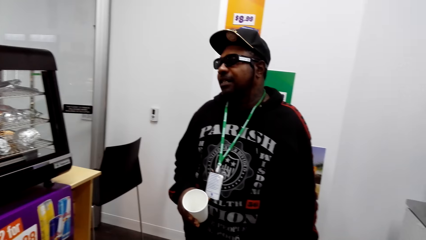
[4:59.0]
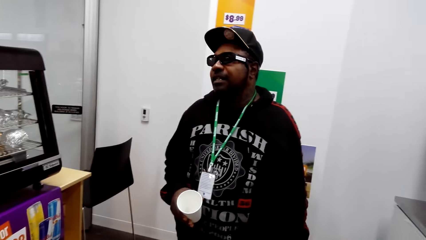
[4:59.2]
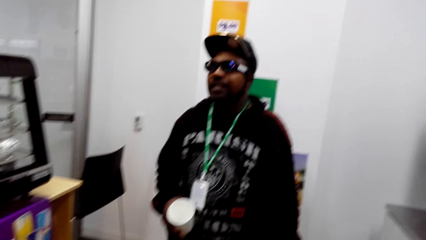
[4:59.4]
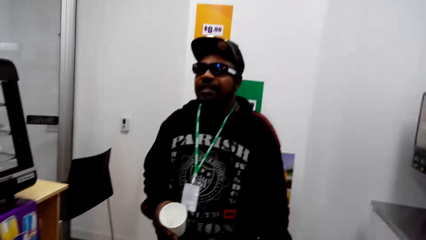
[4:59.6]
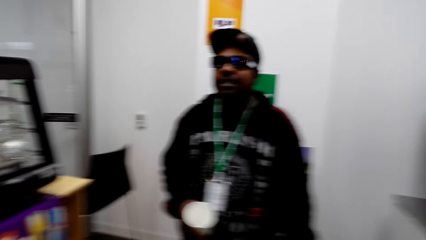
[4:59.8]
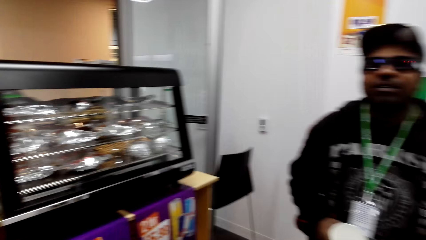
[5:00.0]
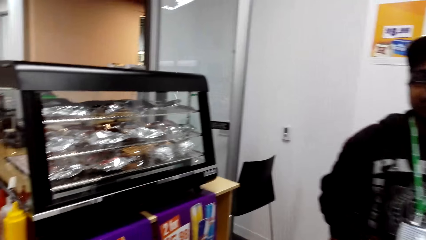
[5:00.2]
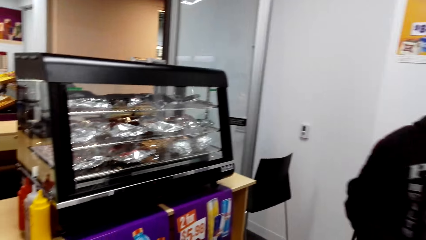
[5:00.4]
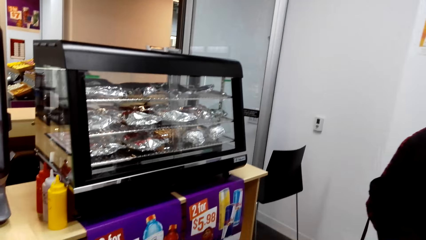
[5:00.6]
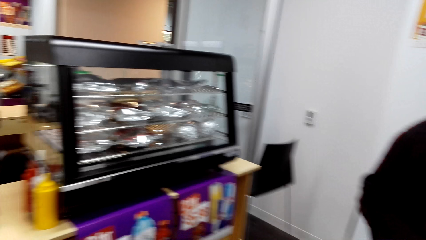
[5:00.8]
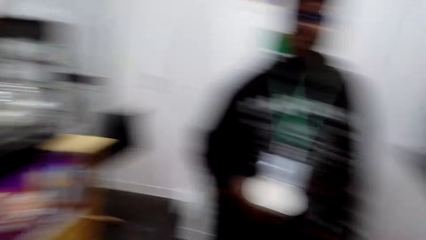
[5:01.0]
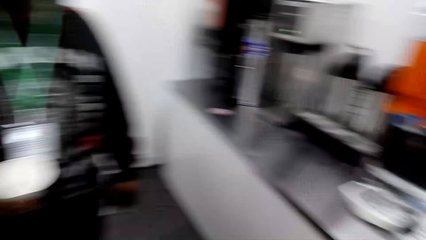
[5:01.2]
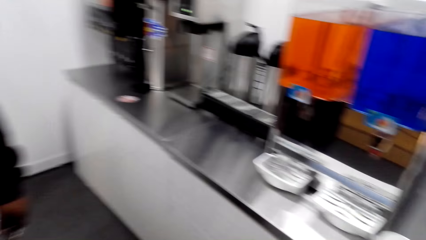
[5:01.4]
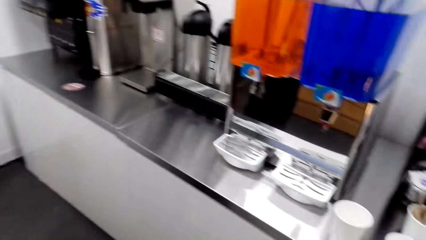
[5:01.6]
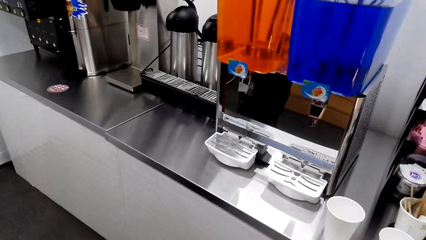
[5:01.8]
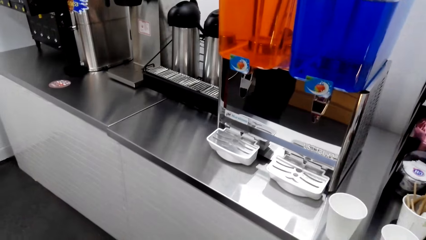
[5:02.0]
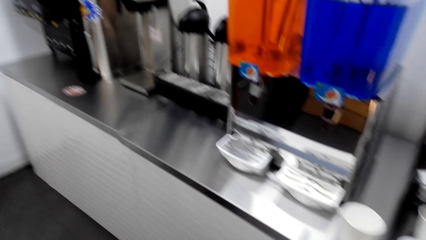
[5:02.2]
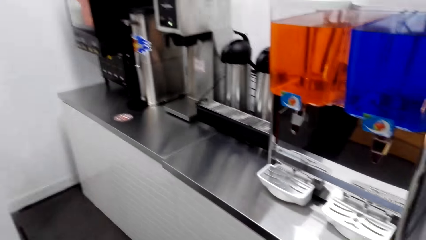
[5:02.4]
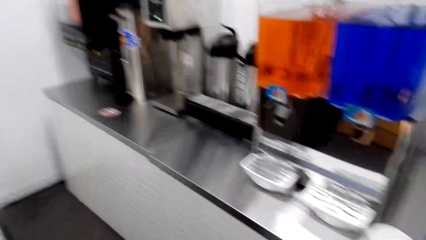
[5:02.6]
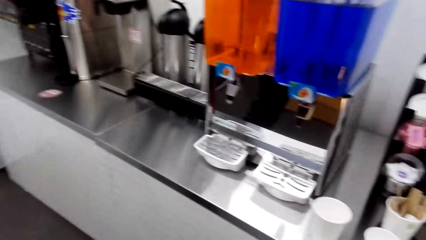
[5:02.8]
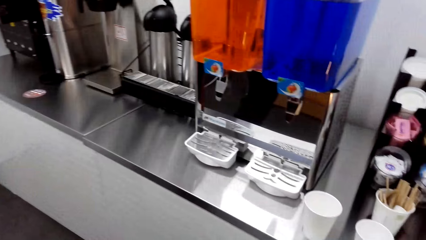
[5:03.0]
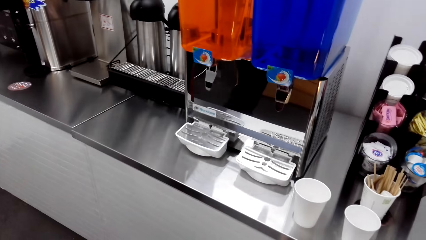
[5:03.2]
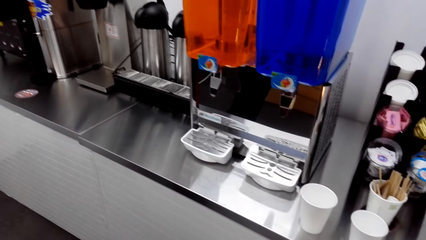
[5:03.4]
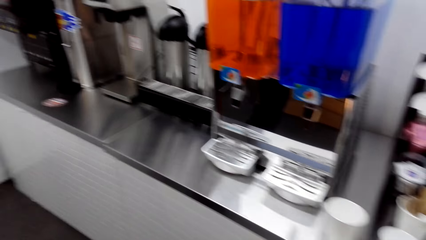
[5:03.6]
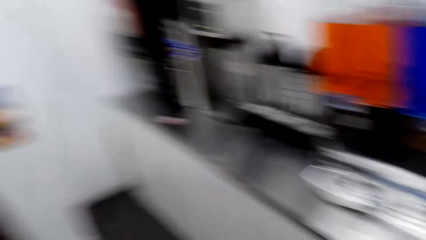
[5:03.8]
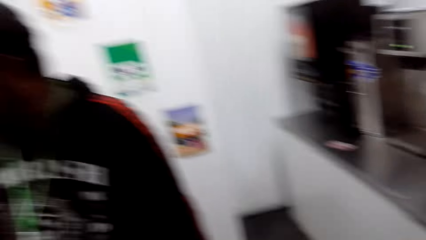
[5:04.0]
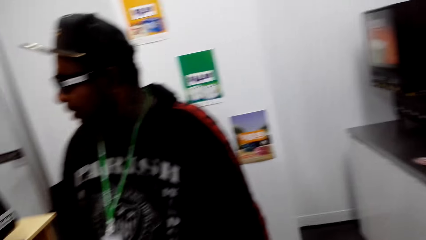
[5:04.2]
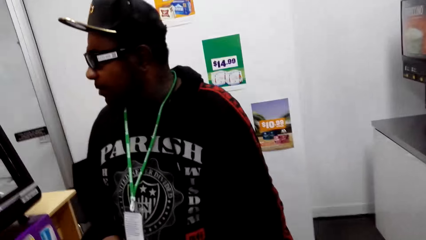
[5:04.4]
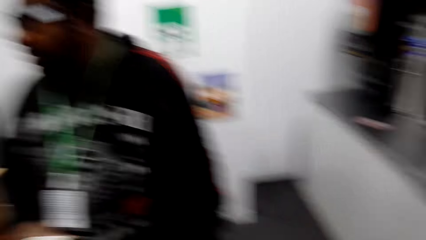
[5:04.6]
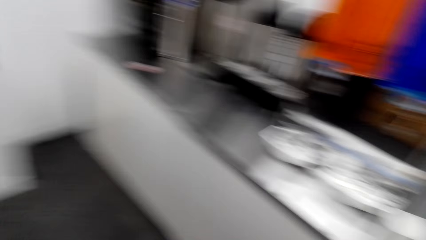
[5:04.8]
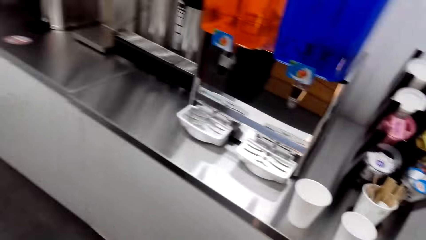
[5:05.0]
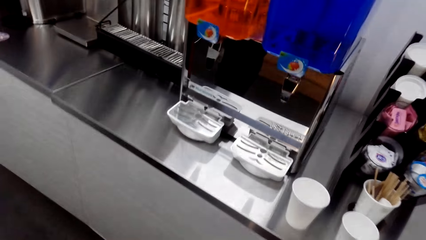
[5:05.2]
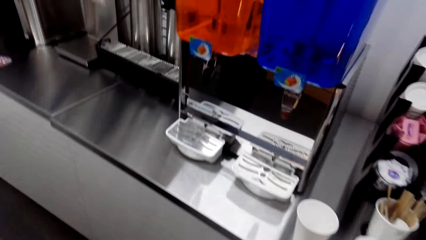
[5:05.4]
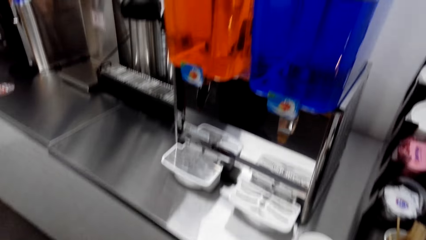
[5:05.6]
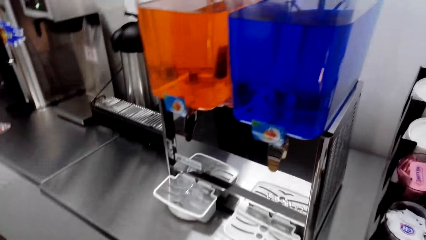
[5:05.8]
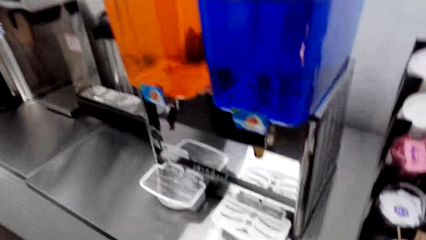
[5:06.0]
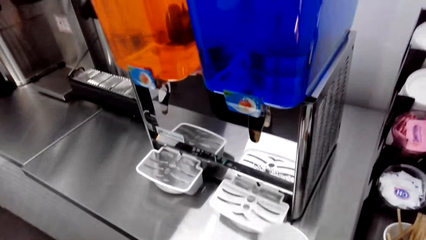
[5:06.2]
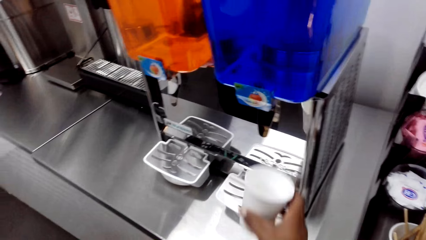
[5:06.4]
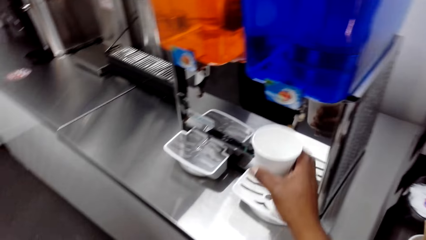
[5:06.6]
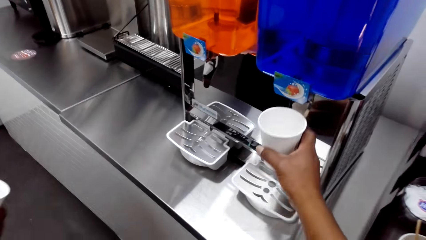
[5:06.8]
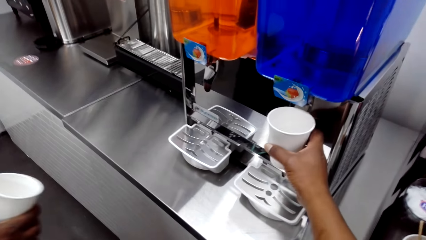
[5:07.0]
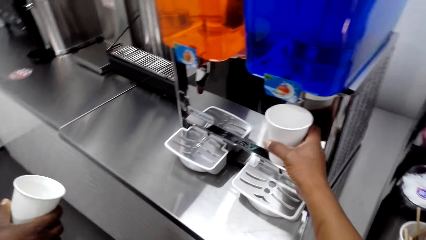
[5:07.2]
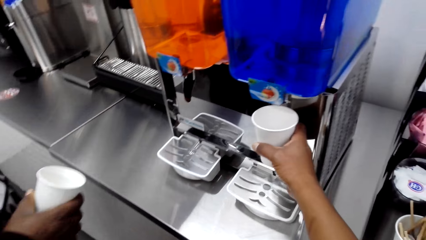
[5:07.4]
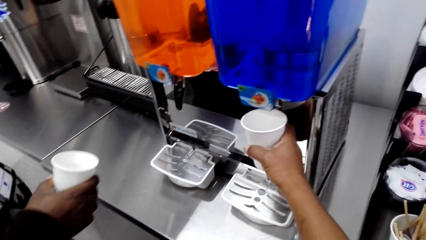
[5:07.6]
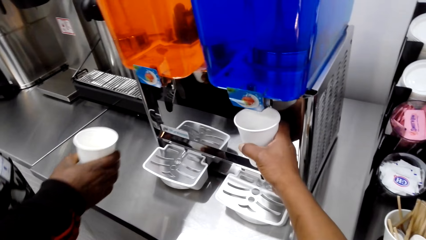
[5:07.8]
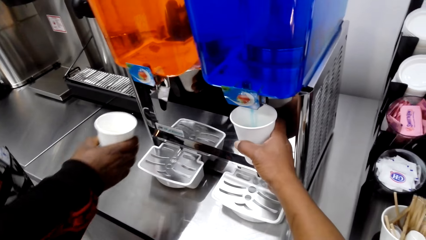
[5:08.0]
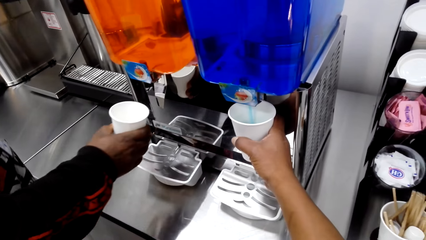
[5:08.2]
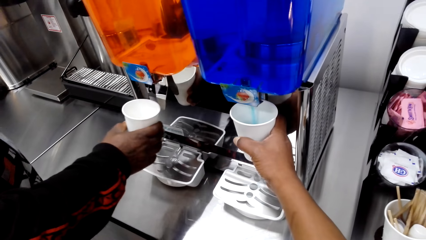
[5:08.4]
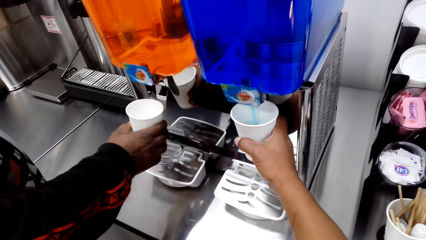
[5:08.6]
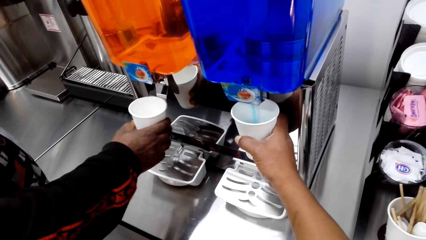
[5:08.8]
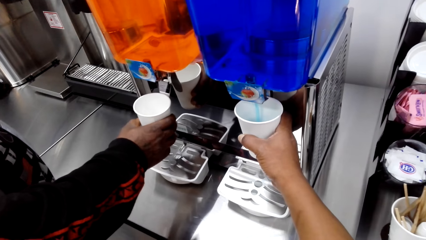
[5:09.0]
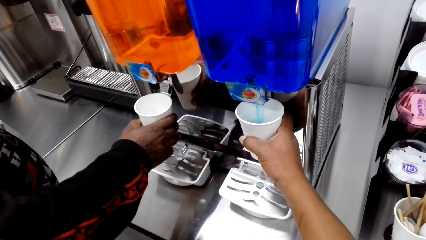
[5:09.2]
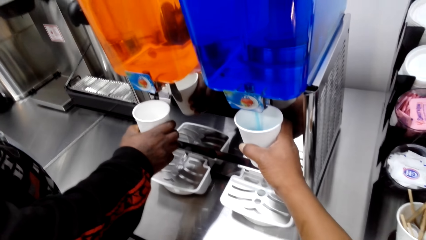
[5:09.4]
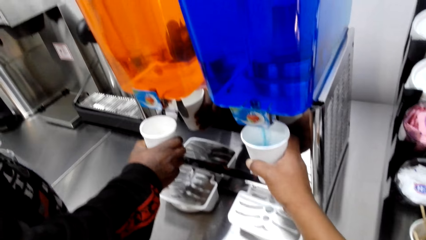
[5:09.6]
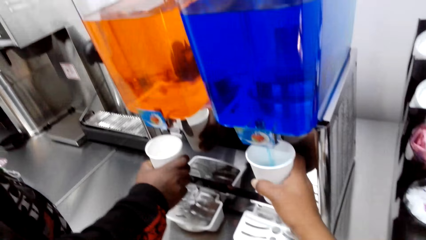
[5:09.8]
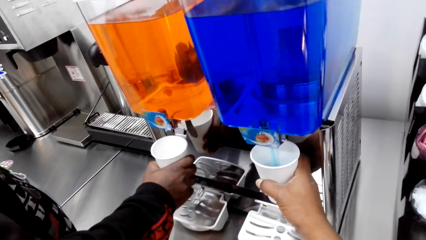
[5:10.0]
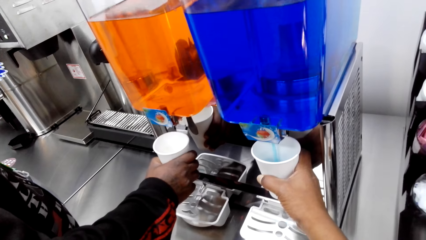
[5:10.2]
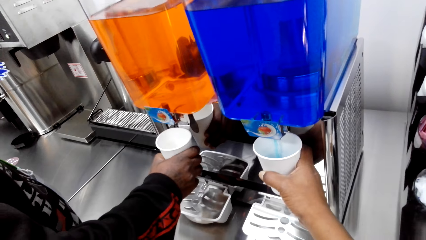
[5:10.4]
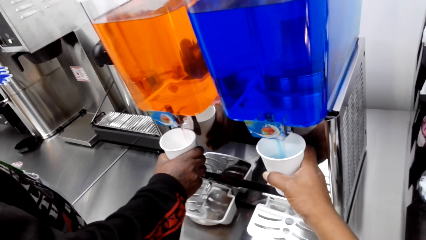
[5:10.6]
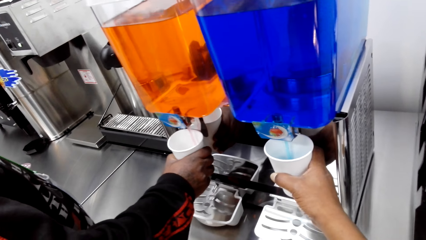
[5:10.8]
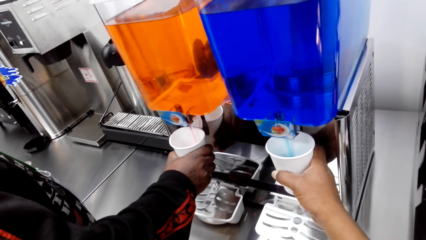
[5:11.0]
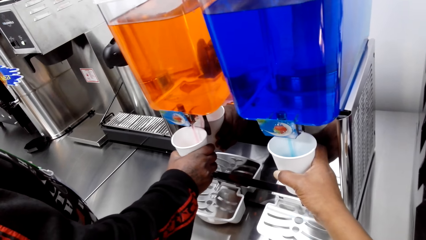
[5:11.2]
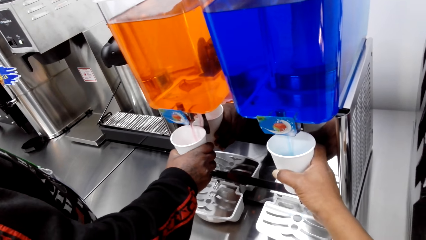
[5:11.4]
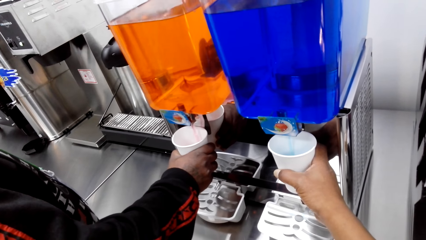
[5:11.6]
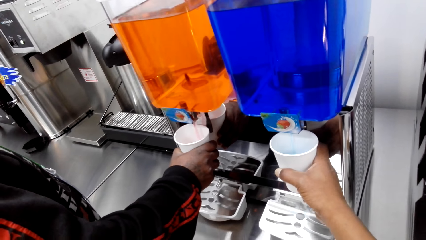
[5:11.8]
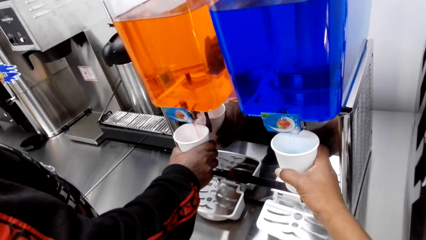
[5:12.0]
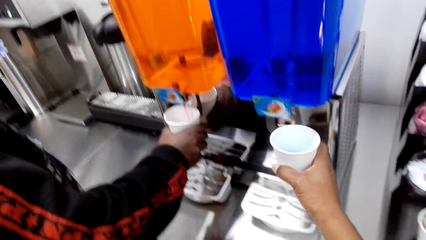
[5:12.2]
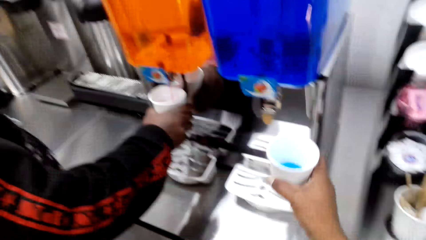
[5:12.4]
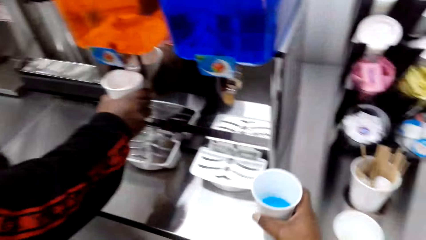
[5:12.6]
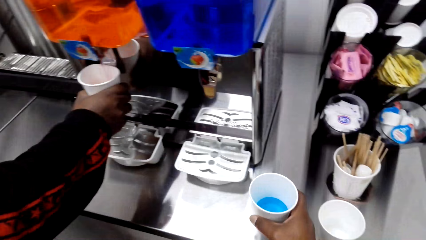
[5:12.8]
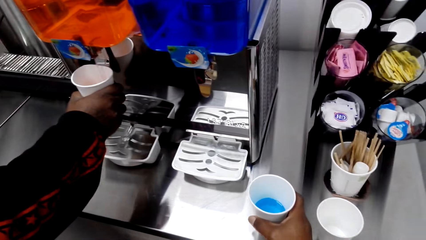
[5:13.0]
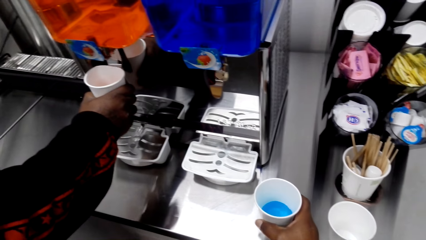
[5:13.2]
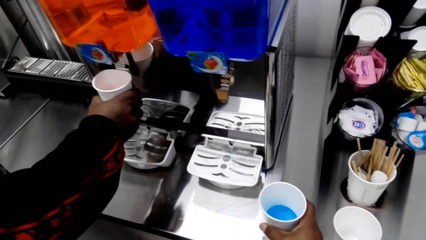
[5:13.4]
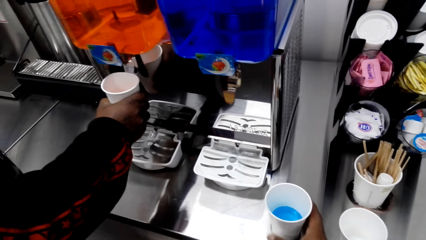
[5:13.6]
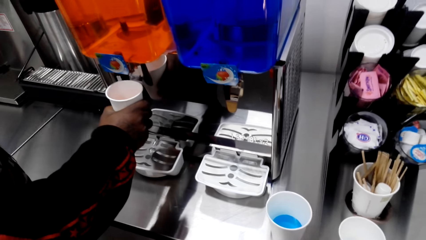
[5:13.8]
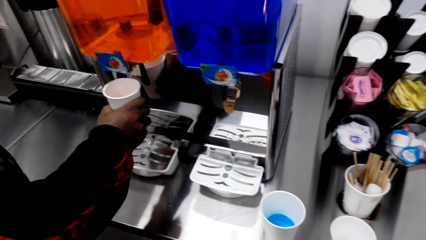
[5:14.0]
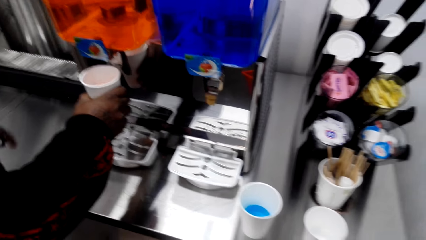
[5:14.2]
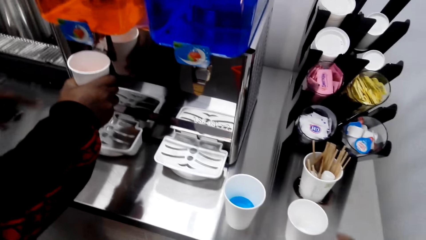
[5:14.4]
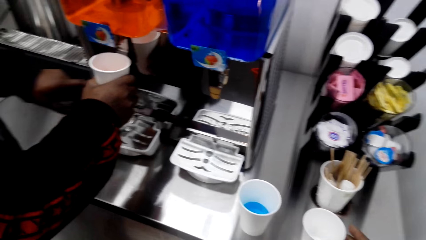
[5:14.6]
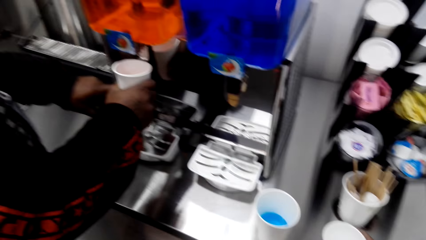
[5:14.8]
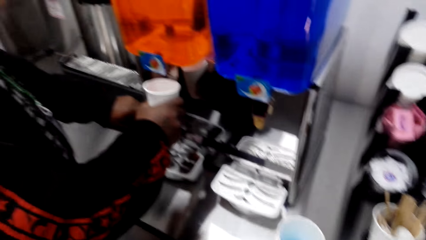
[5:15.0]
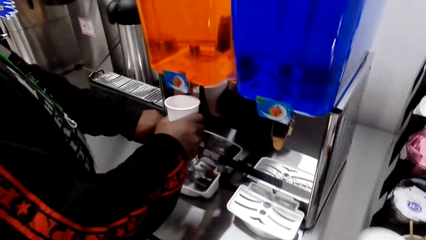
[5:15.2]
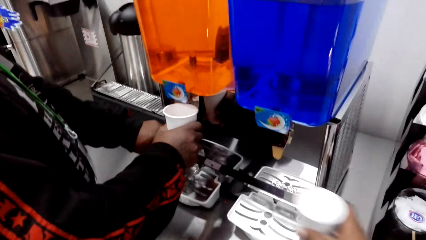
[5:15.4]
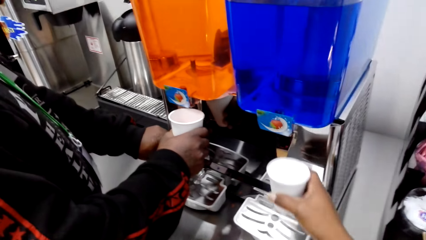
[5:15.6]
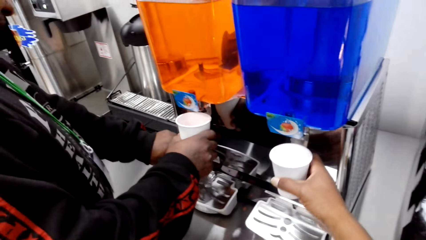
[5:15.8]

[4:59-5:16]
The camera wearer holds a tumbler. They hold the tumbler beside the tap. A person holds the tumbler. The camera wearer pours juice into the tumbler. The person puts the tumbler beside the tap and pours juice into the tumbler. The camera wearer puts the tumbler on the table.
